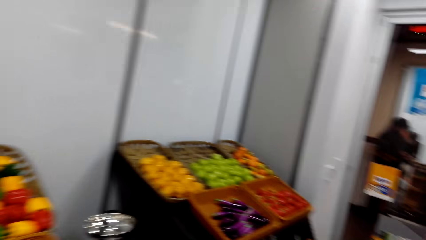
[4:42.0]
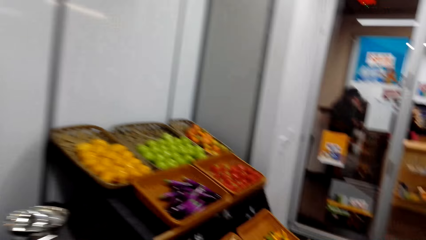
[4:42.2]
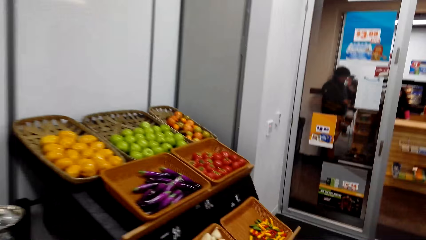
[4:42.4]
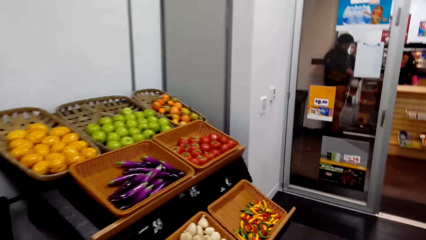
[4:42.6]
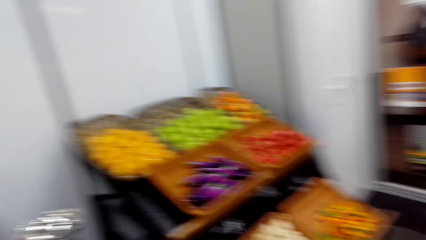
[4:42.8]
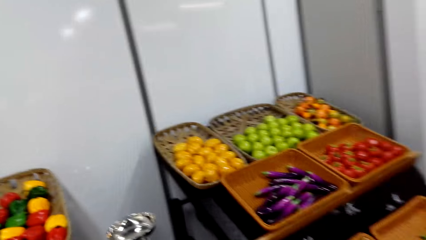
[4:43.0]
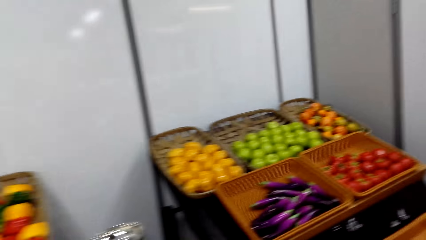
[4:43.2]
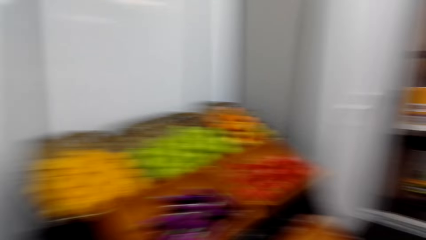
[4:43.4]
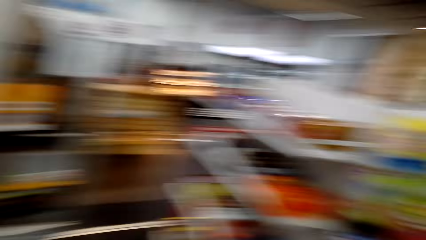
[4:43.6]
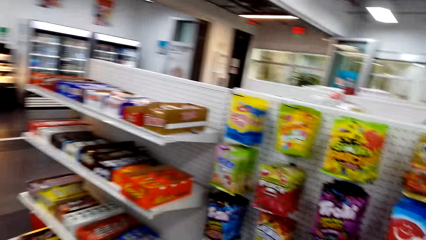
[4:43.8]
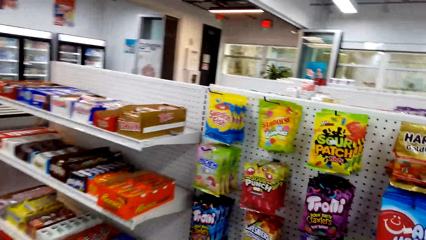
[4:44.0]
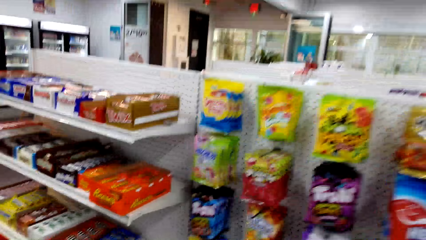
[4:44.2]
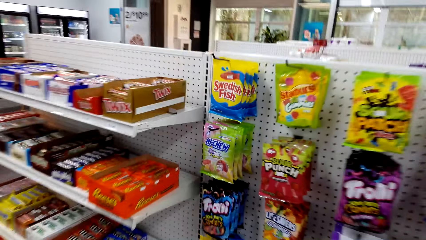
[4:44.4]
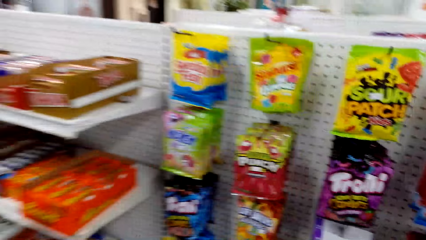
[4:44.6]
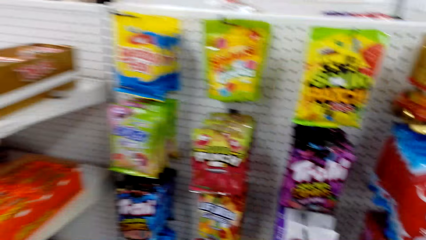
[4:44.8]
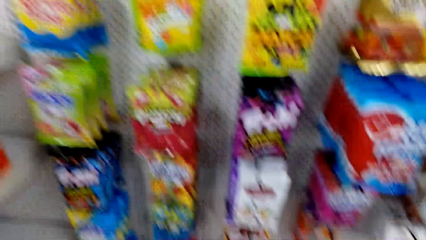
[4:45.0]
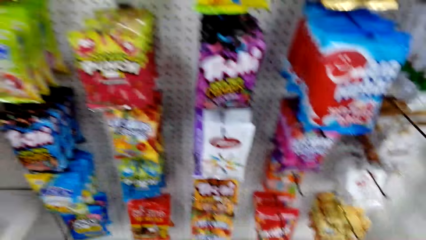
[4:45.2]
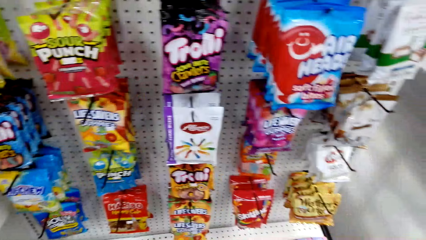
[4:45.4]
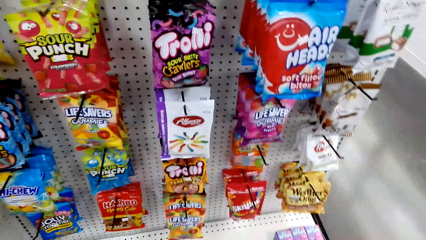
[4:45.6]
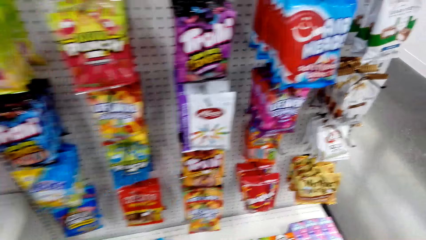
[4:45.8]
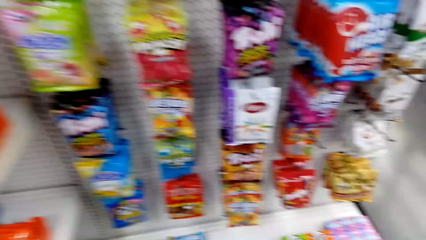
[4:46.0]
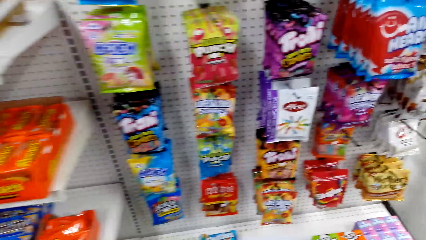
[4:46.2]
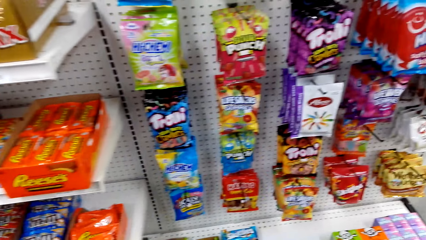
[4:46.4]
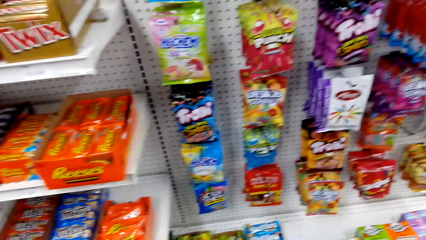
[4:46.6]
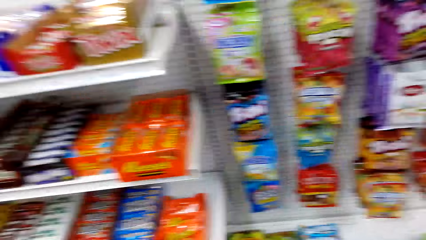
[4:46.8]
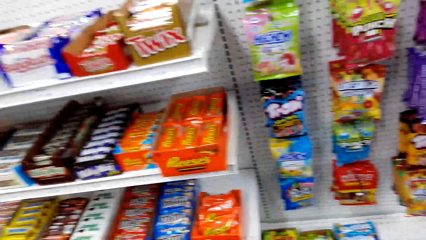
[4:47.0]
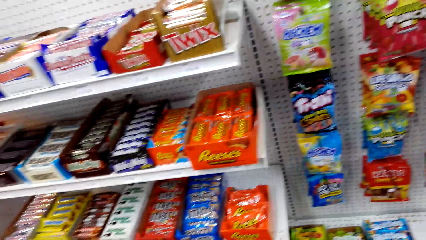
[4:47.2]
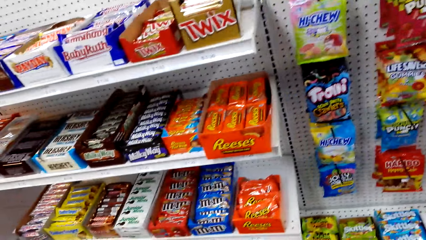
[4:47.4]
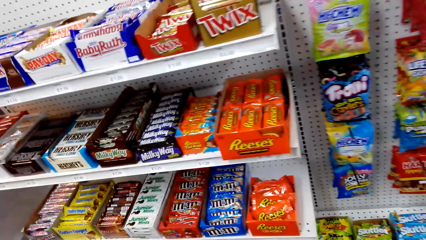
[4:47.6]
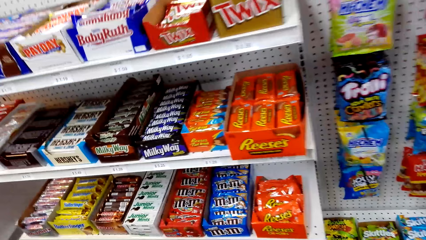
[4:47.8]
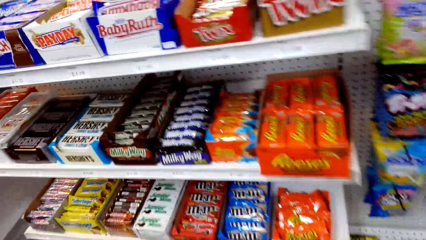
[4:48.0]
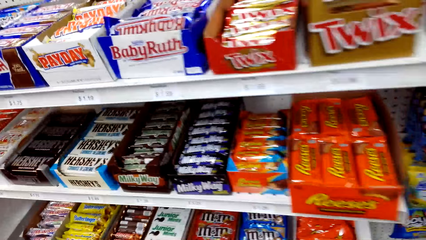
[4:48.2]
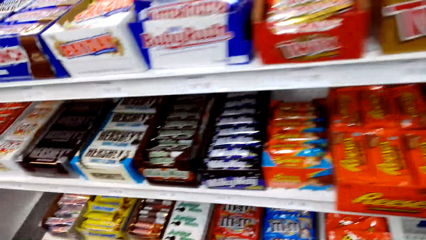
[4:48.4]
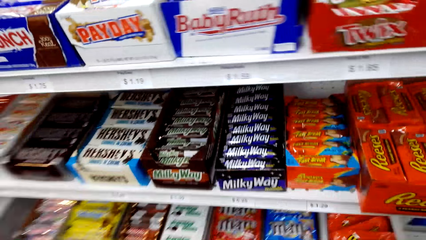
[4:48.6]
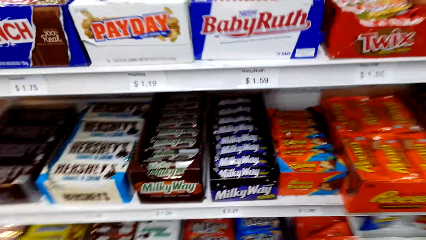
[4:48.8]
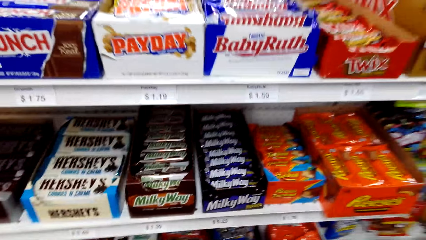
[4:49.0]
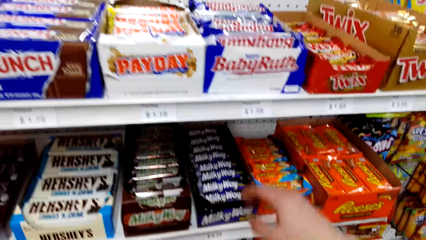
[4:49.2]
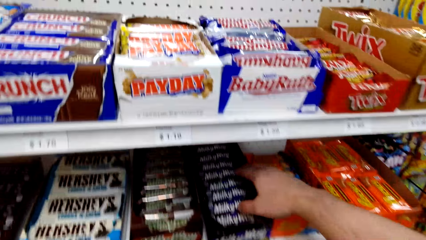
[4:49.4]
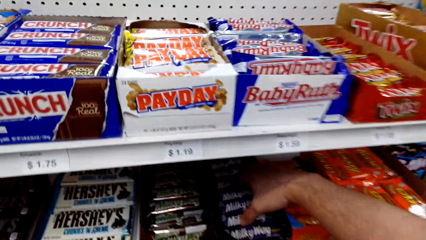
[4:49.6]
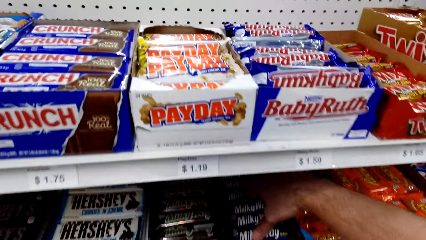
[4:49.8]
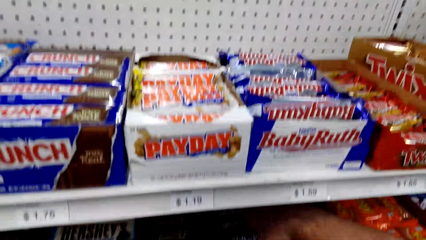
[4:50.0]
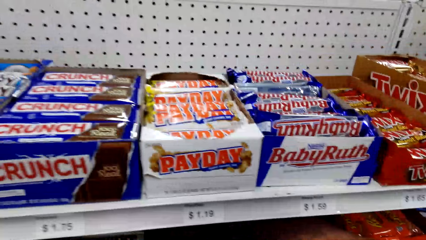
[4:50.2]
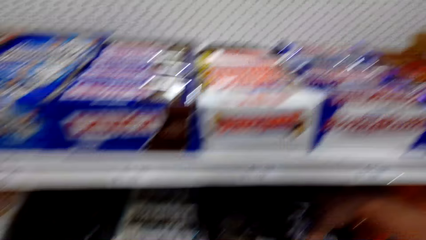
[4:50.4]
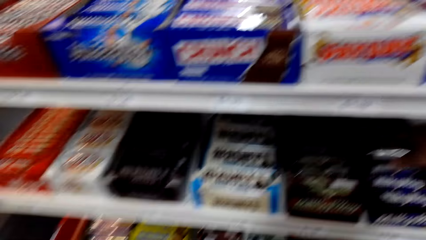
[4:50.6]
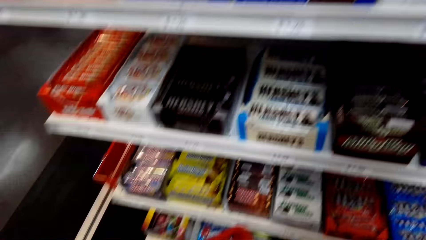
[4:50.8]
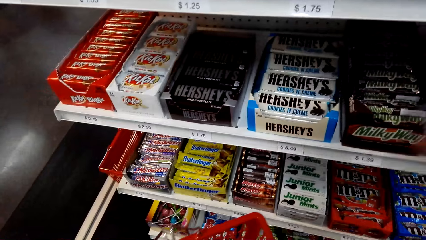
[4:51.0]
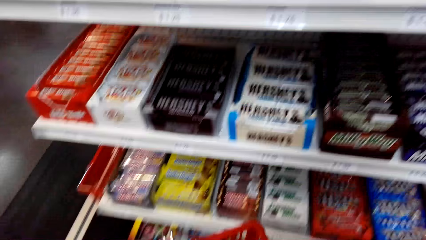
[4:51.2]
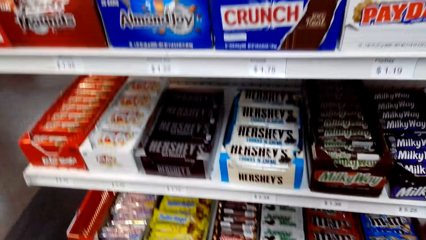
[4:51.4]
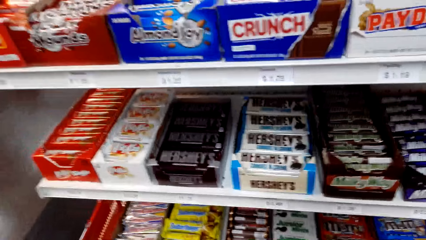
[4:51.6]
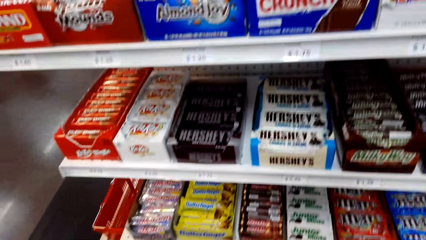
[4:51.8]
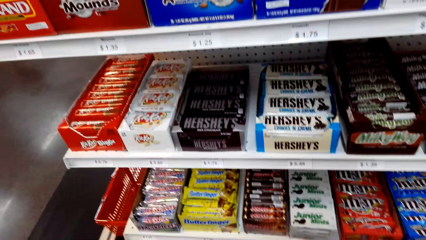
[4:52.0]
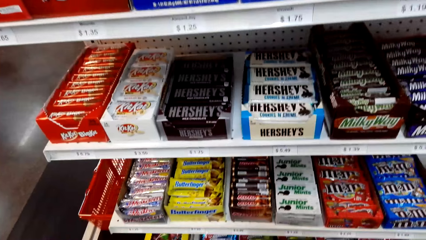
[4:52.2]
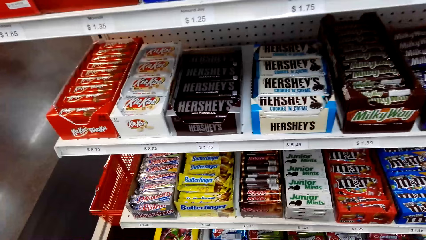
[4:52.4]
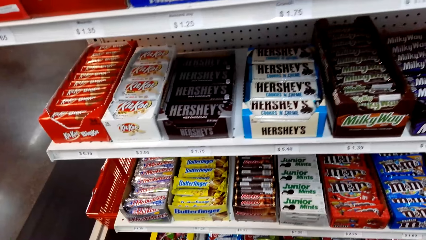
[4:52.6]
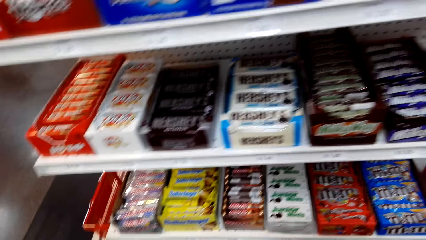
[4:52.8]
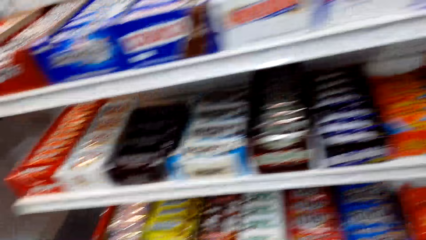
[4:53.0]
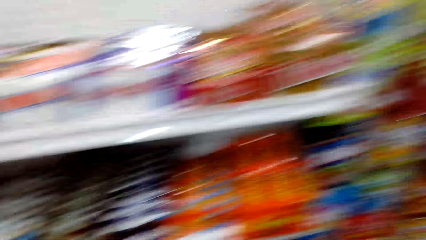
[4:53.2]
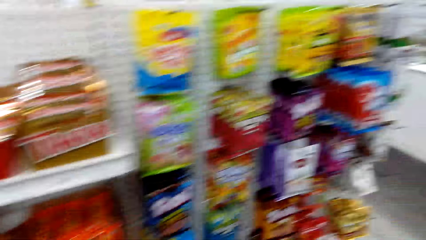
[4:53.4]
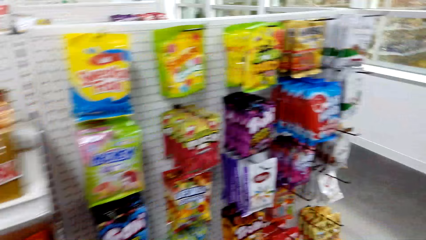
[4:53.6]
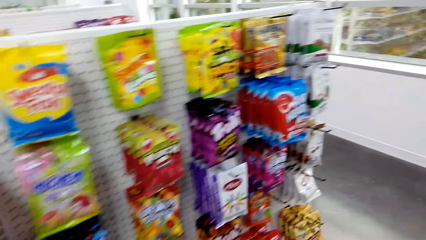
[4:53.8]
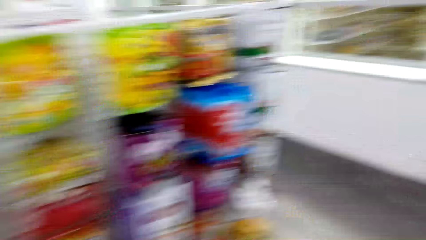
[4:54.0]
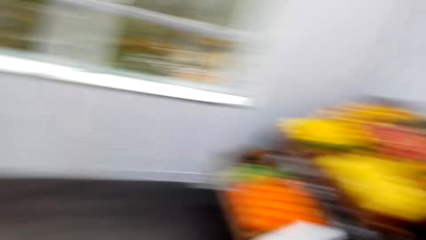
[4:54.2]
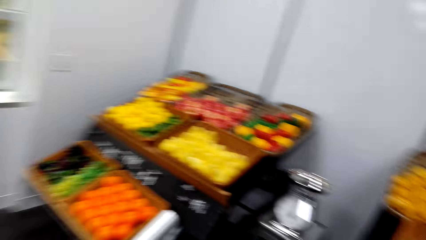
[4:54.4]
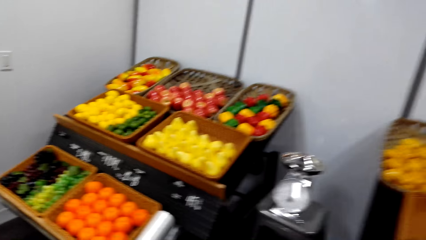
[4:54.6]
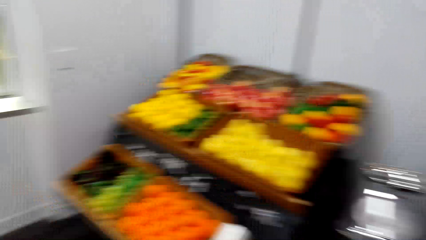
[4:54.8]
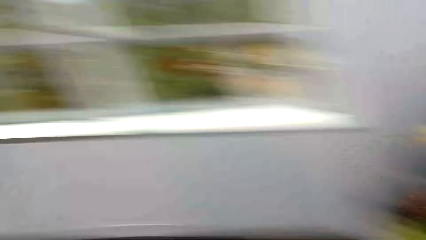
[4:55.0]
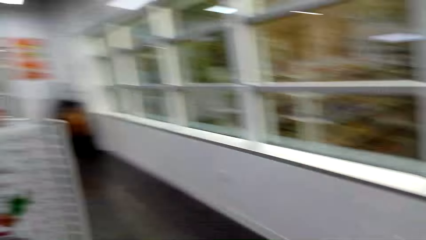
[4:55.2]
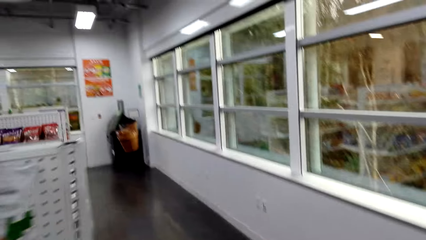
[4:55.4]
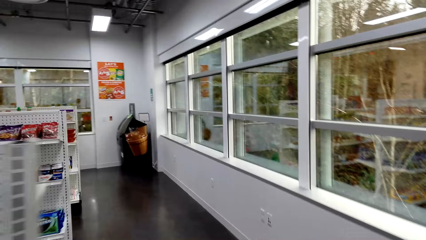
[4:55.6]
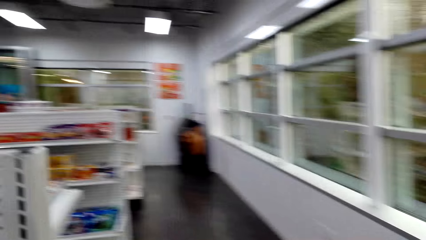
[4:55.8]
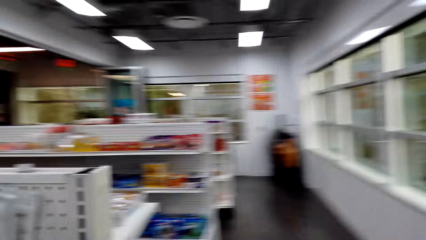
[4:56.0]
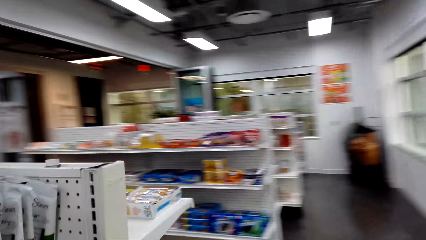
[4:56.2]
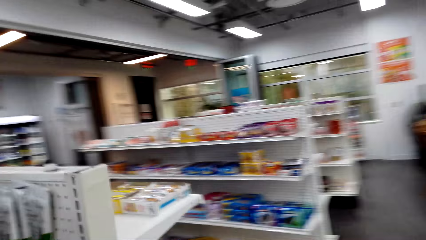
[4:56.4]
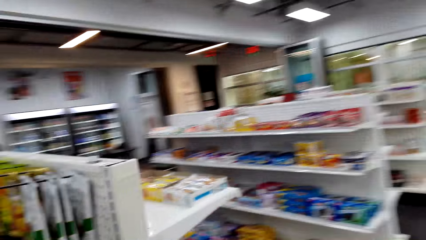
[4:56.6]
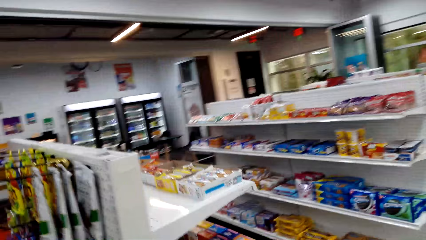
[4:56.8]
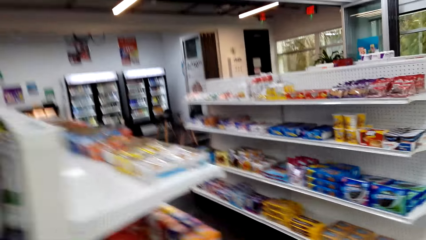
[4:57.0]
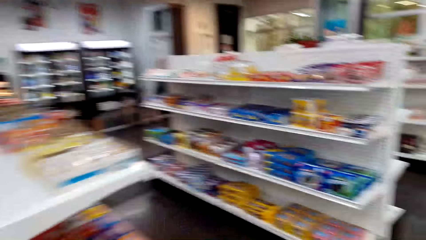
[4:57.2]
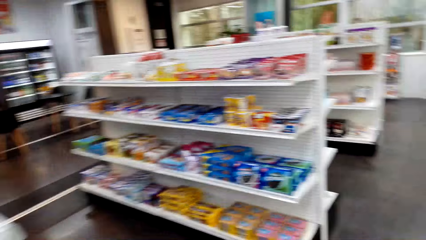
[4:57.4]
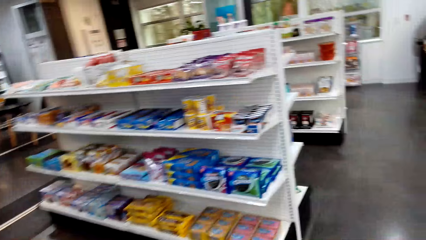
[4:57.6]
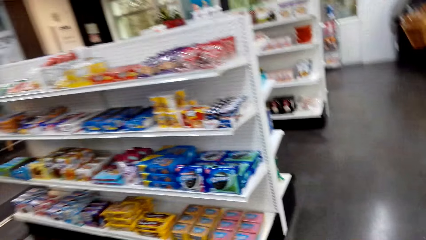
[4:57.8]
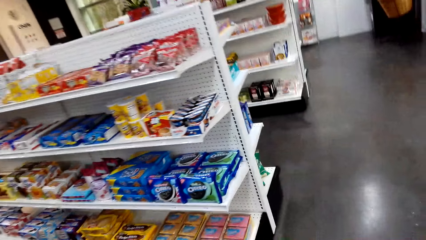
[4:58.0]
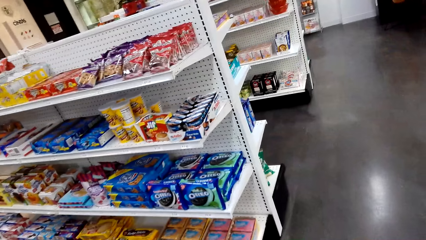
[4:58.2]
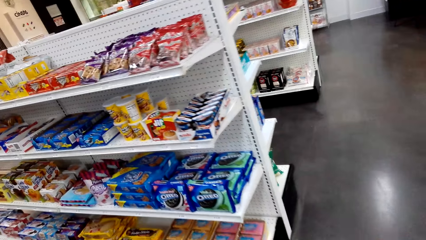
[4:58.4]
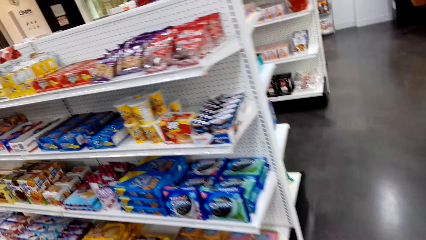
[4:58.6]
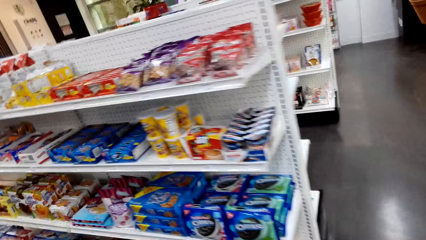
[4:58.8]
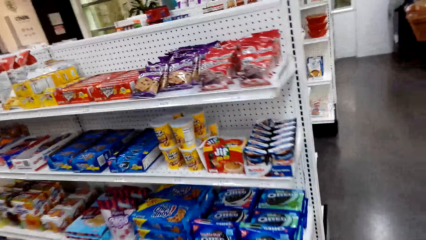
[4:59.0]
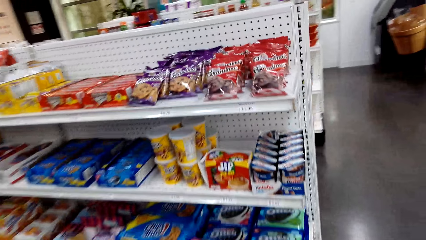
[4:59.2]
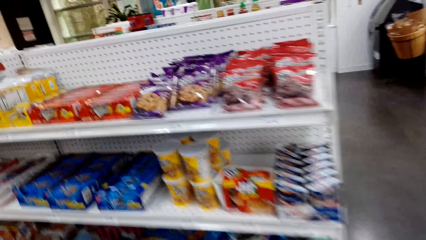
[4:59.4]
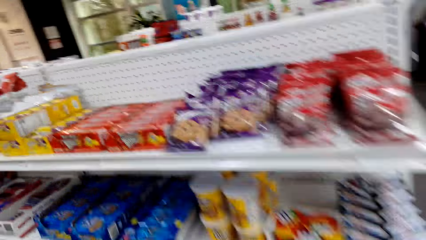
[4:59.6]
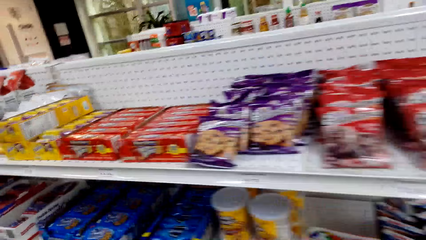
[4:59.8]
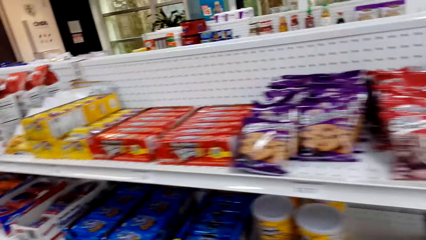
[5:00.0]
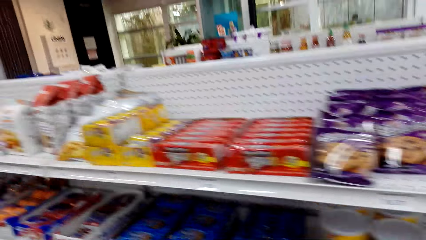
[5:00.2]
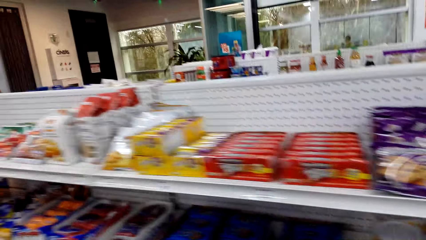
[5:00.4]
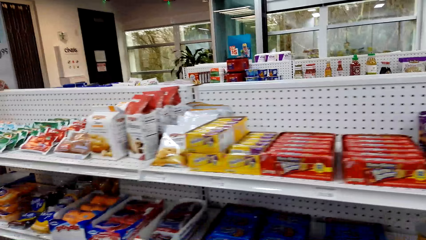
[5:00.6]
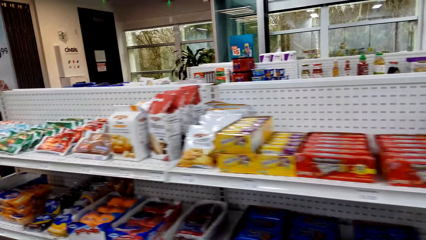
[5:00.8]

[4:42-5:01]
A man stands near the ATM. The camera wearer moves around the supermarket. They pick the Milky Way from the shelf. They place the Milky Way in the basket. They move around the supermarket.
